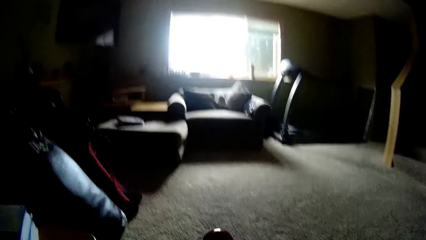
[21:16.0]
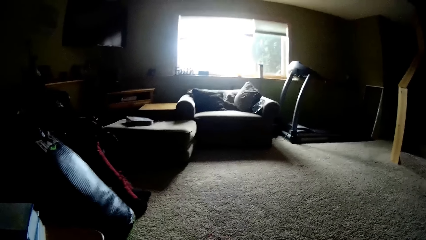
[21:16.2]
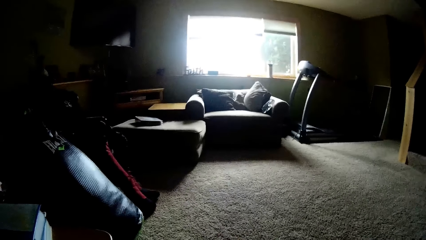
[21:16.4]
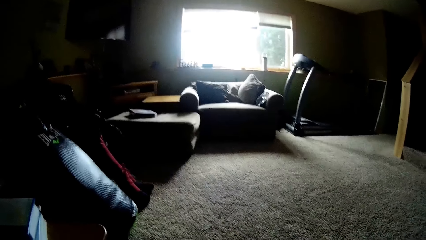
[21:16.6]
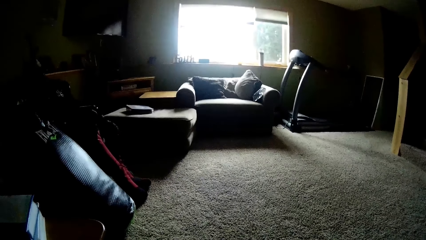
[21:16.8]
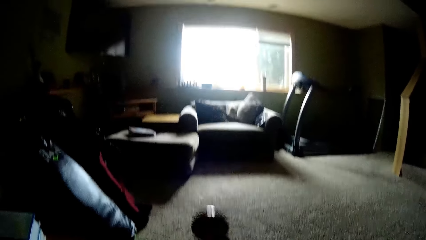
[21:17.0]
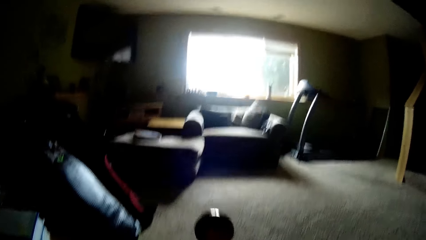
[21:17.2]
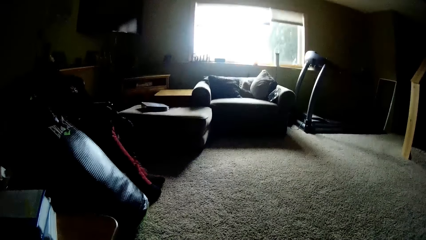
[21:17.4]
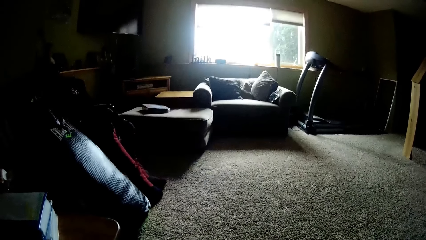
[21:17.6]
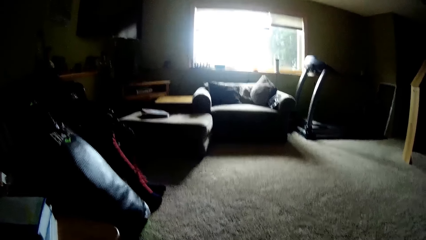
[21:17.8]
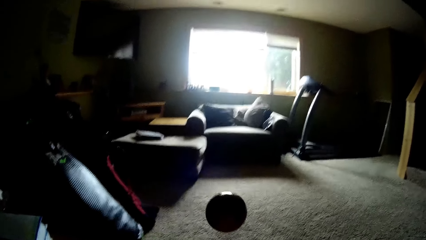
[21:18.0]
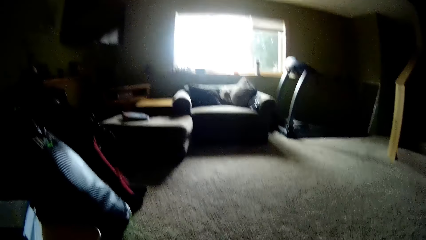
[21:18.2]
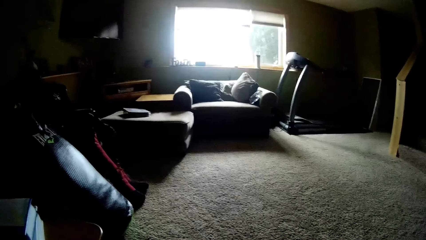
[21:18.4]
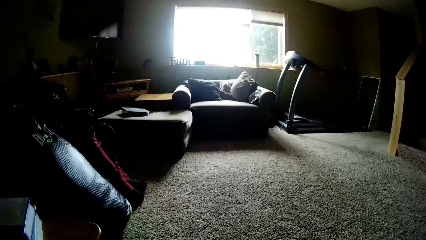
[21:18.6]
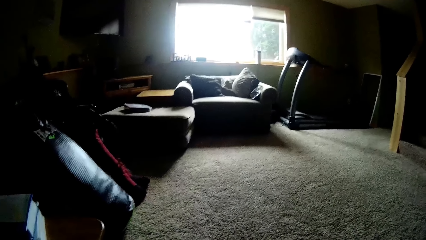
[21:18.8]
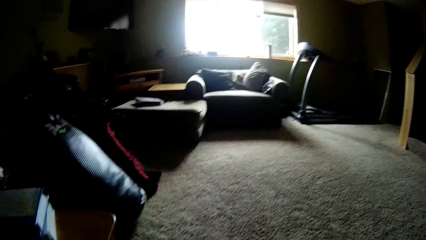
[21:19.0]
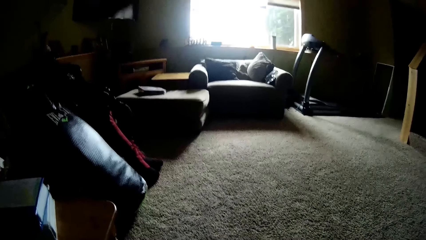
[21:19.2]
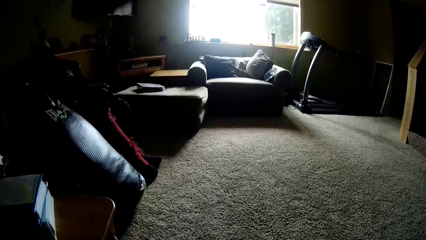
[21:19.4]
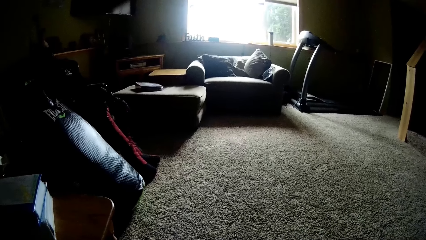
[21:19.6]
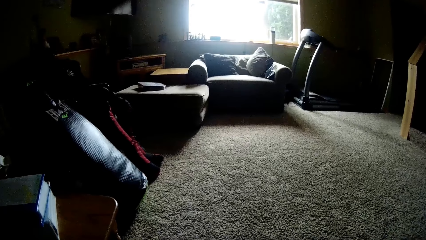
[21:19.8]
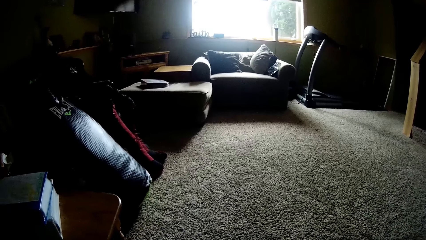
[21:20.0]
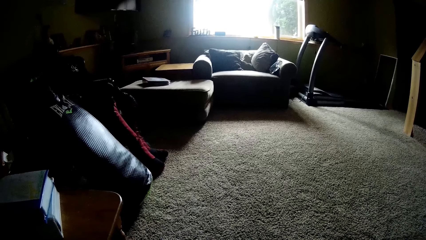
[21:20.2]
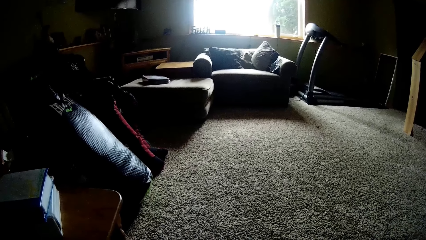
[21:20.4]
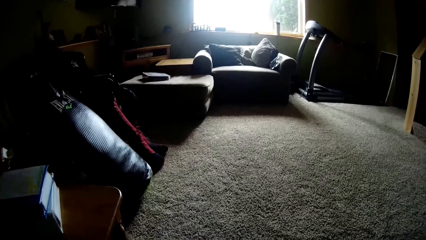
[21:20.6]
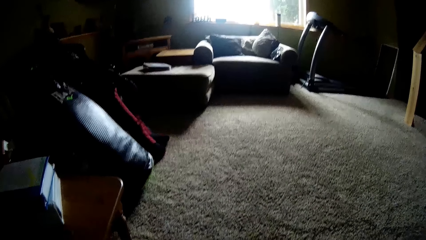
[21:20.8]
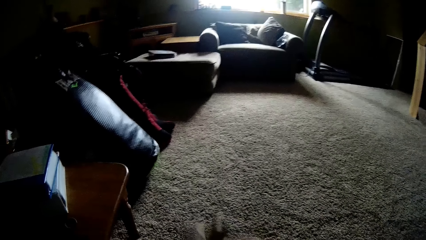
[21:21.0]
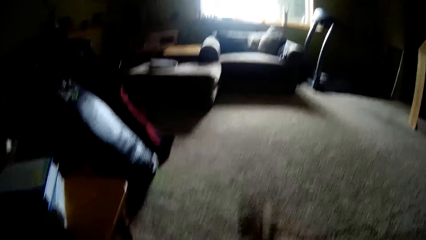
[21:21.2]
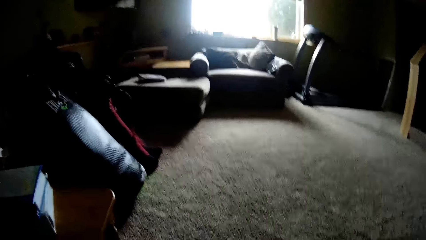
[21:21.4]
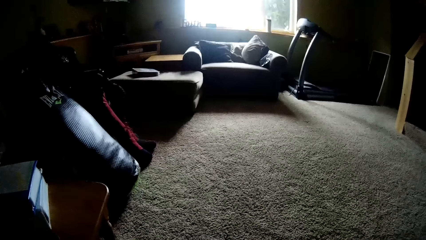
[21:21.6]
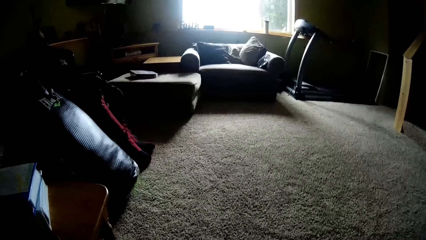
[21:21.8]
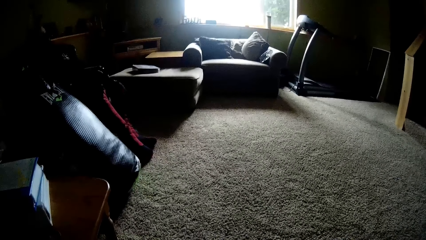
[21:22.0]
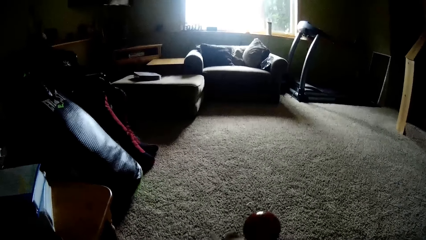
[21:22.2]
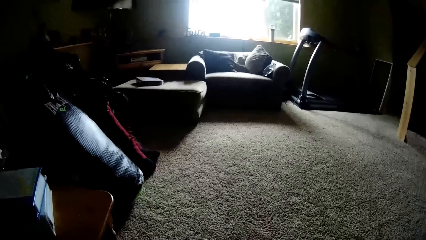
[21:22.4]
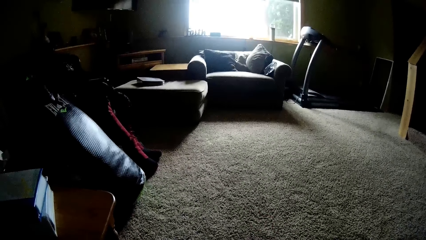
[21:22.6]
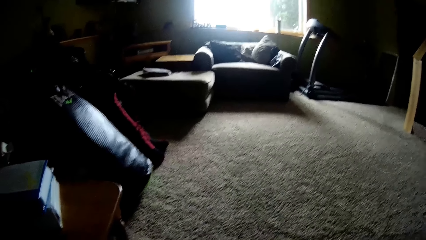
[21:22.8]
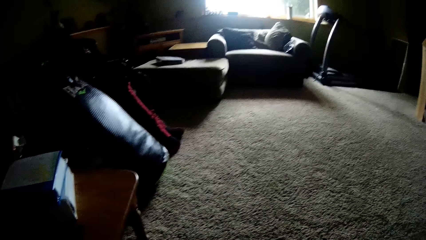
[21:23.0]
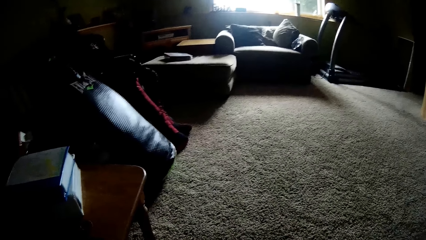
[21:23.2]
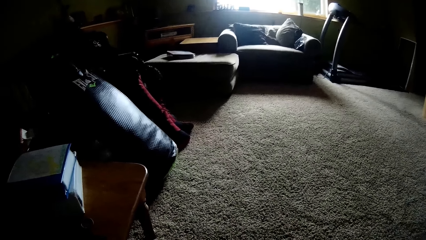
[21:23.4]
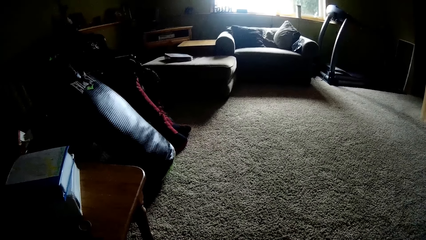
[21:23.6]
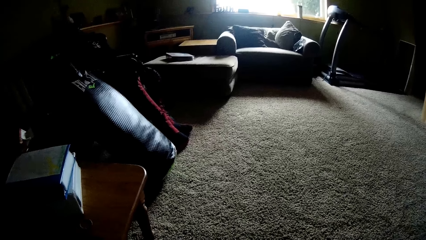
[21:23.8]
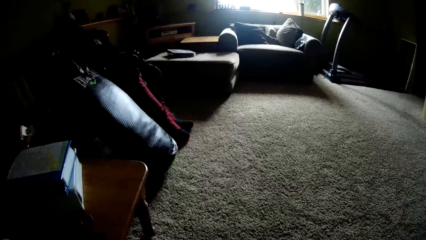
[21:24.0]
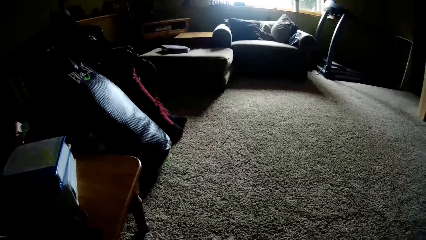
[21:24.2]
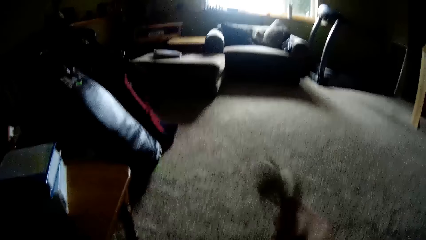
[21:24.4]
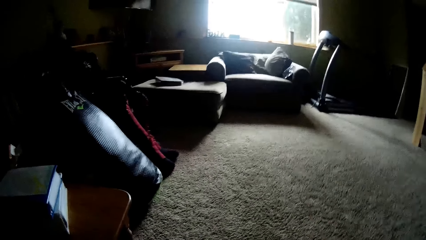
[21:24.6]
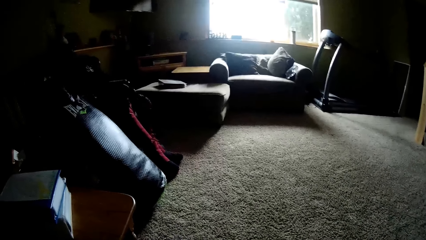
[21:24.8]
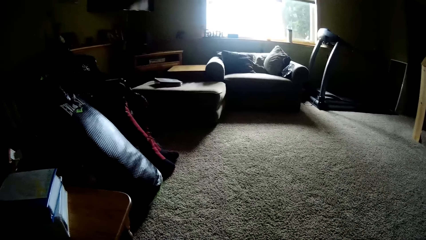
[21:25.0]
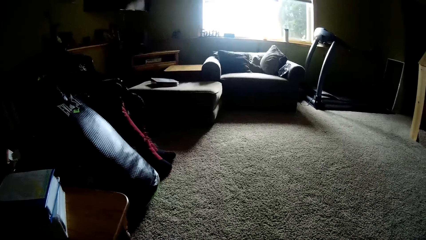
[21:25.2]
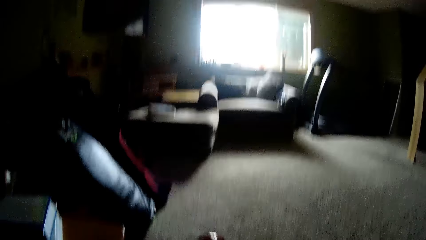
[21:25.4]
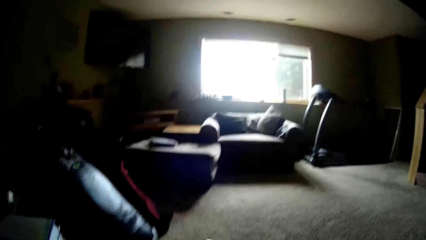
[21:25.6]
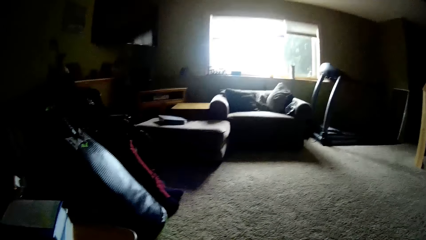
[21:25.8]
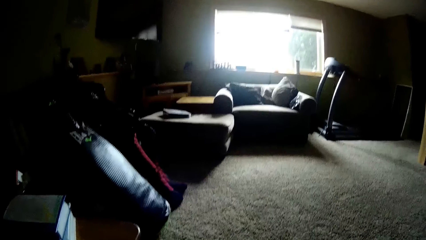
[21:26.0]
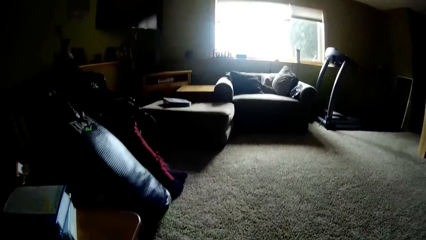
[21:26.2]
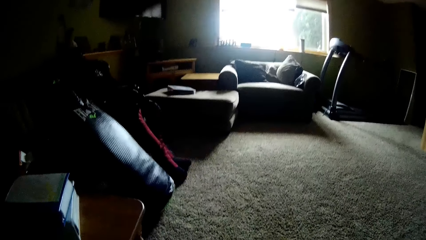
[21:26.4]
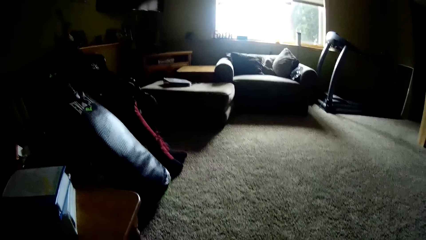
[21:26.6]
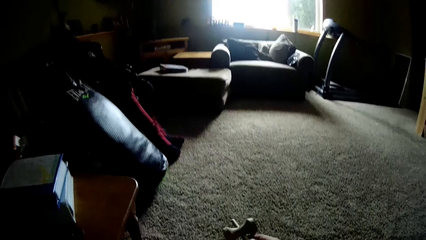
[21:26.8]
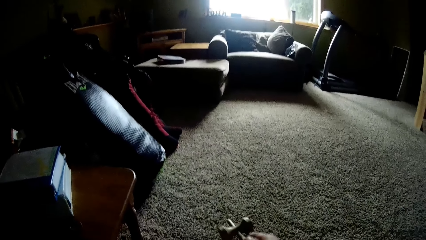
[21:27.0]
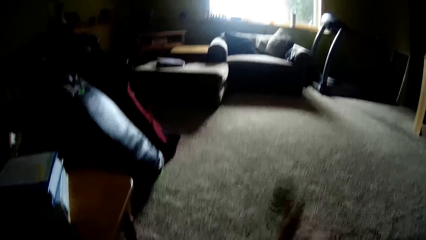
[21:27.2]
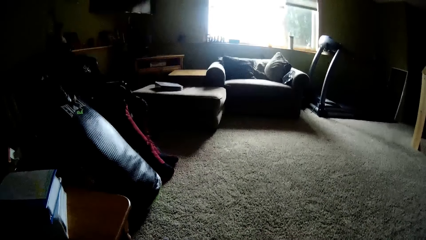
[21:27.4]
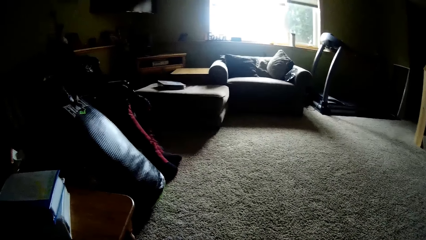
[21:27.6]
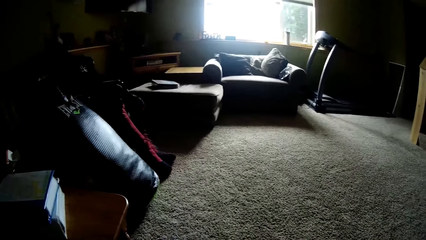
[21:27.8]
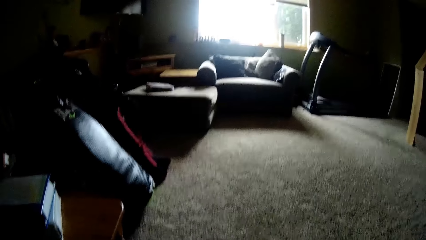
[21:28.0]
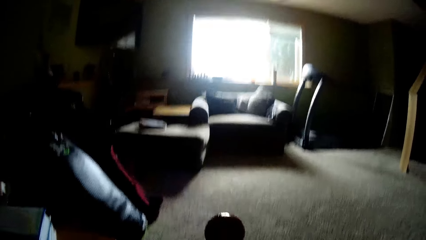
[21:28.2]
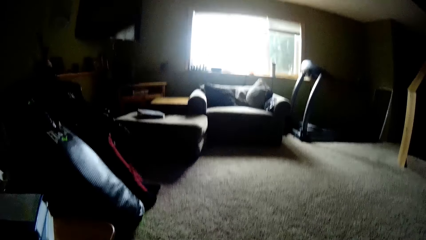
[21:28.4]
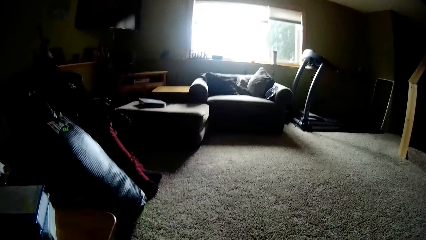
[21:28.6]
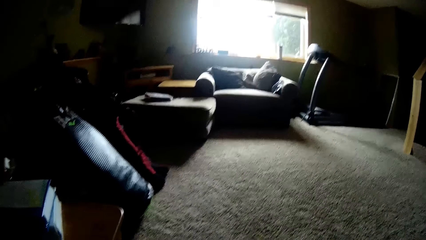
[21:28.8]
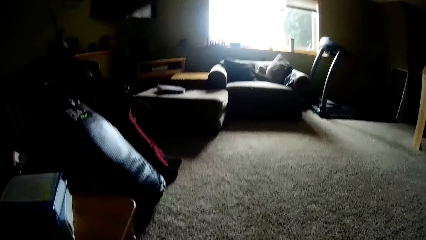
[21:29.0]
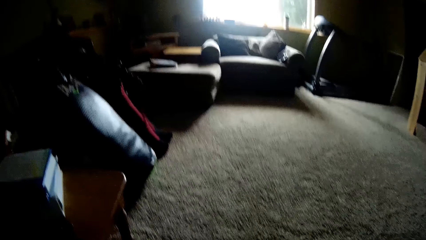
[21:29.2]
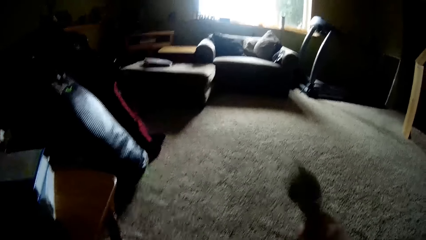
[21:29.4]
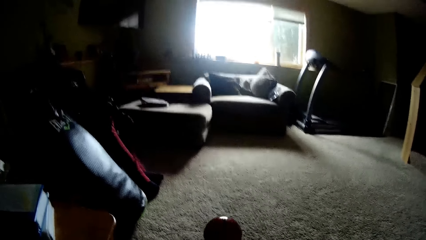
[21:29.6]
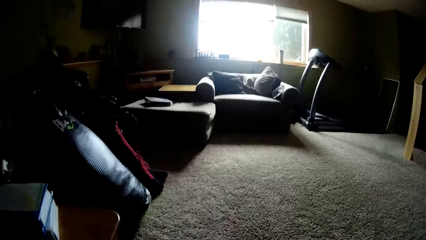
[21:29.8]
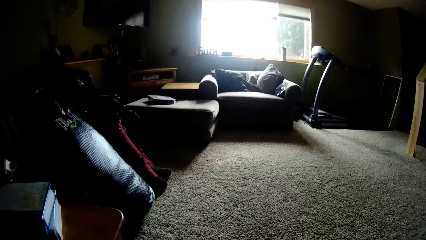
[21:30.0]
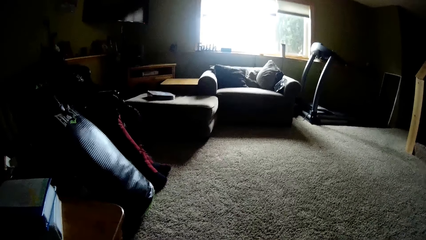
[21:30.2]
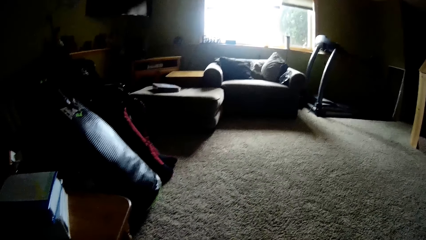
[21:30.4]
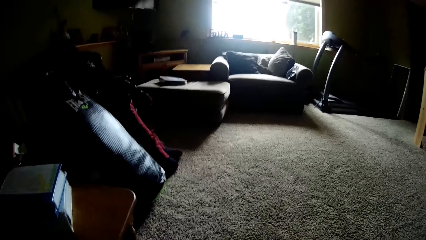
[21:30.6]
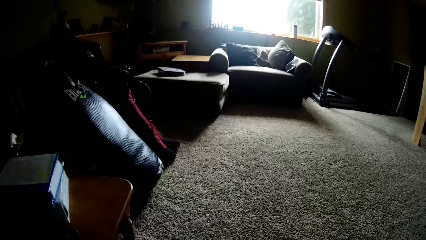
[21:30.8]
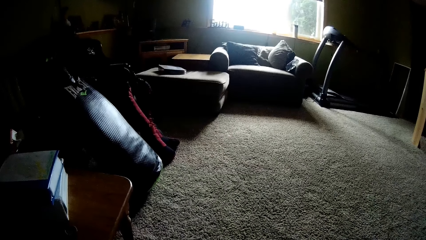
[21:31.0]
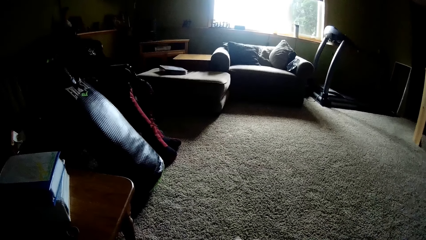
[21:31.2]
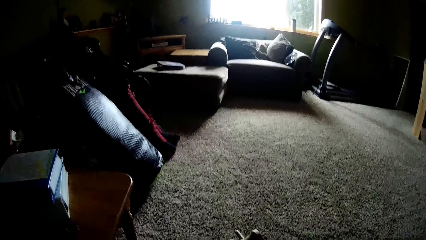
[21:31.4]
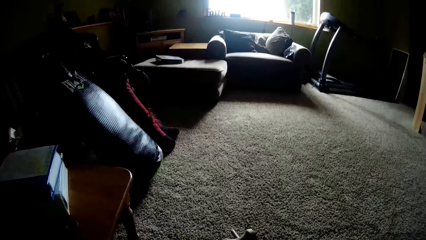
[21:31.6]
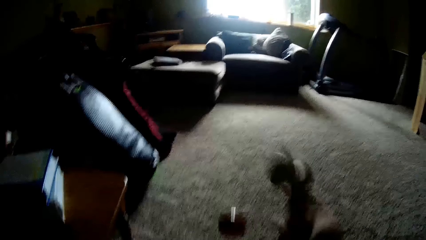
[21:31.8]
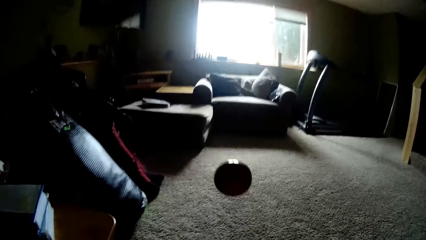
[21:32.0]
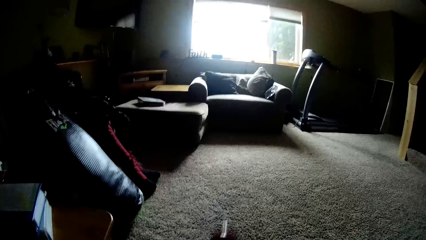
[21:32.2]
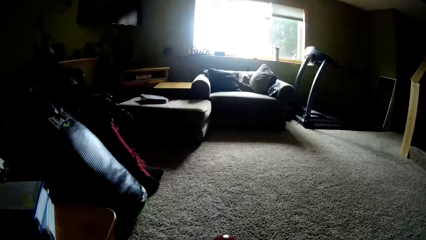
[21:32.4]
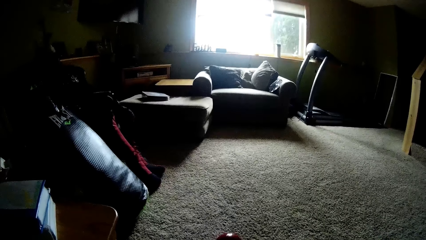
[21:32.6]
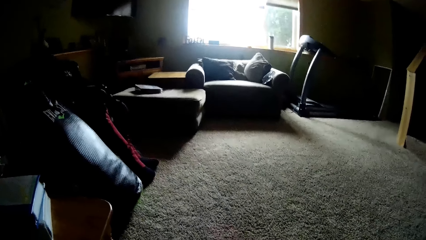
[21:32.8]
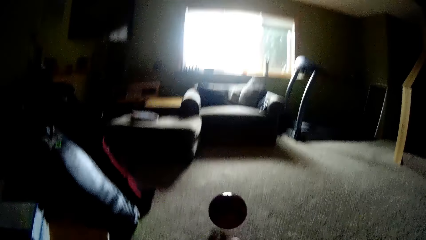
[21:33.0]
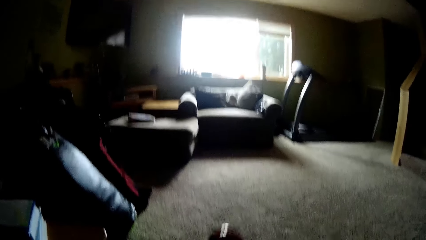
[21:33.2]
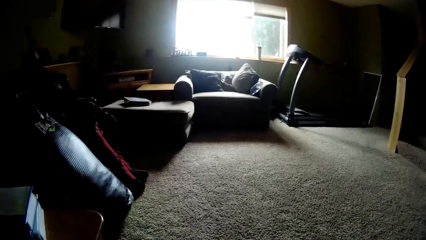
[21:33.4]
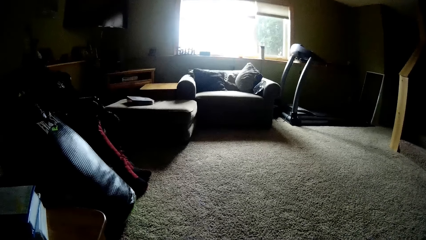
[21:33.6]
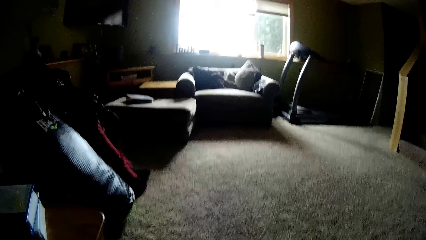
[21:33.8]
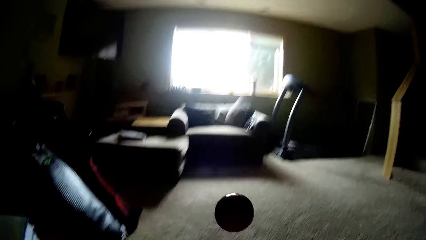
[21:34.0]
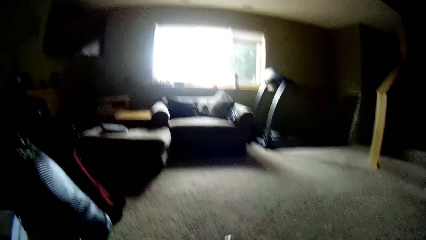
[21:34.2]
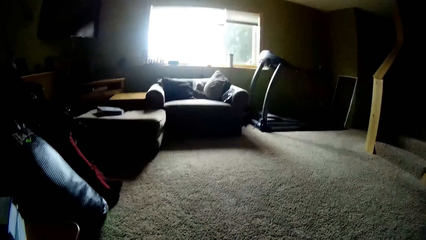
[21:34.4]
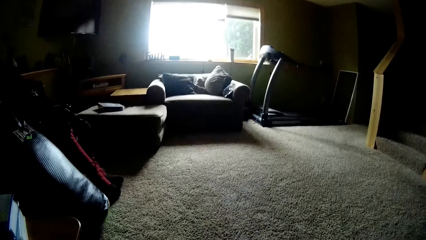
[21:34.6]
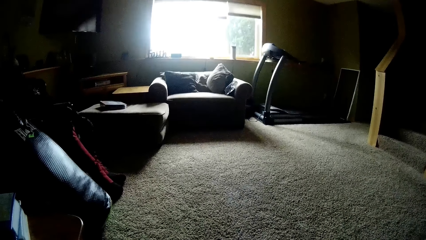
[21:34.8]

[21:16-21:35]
The camera wearer tosses the ball with a wooden tool with the right hand. They toss the ball with the wooden tool with the right hand repeatedly.
